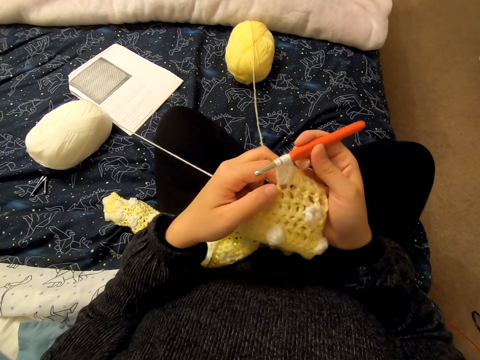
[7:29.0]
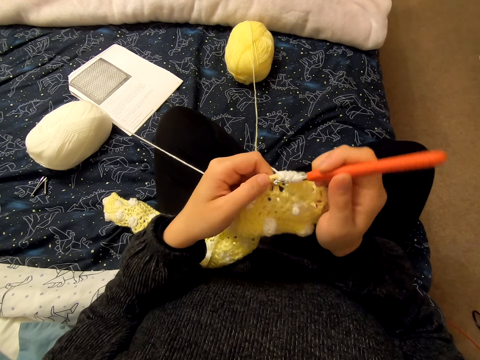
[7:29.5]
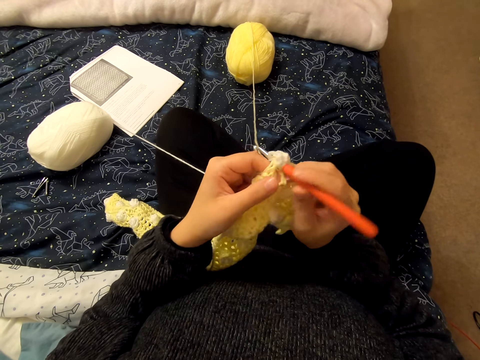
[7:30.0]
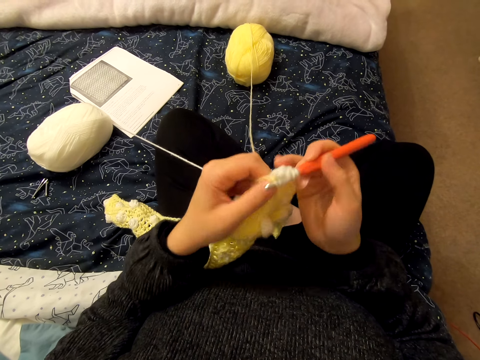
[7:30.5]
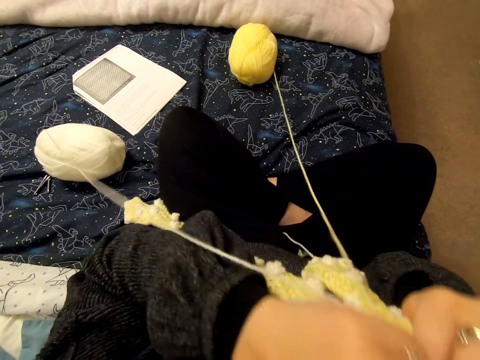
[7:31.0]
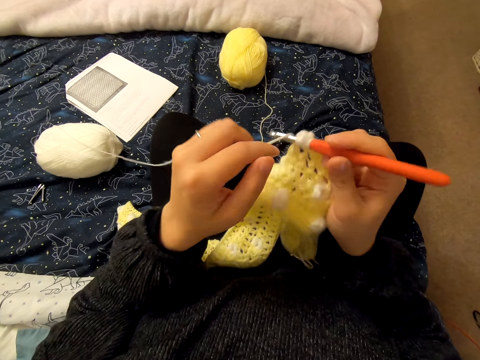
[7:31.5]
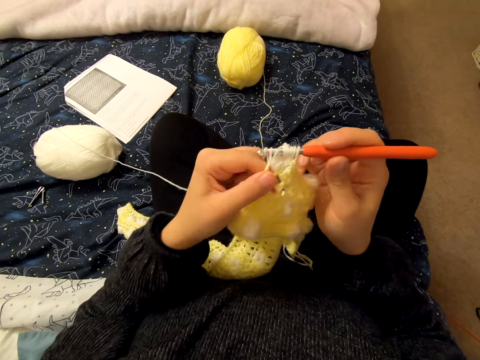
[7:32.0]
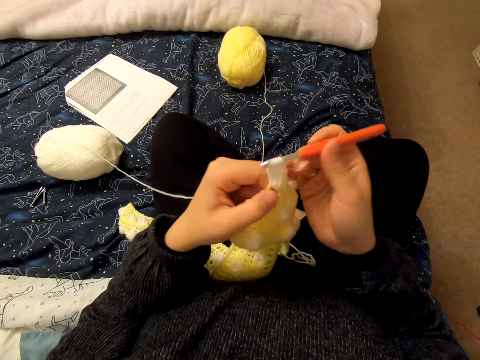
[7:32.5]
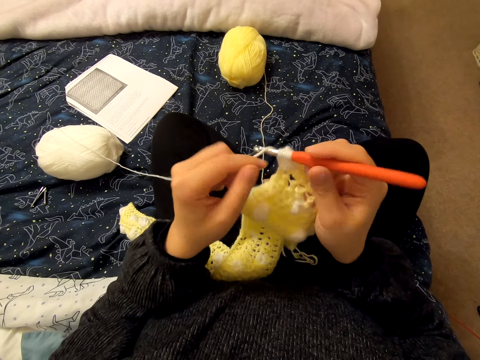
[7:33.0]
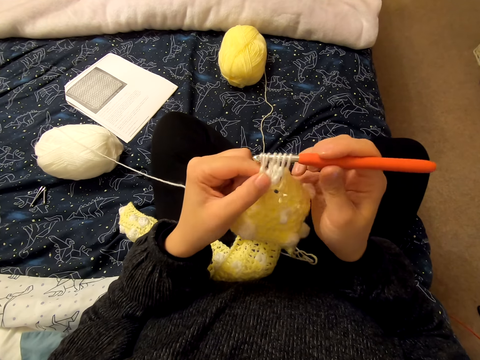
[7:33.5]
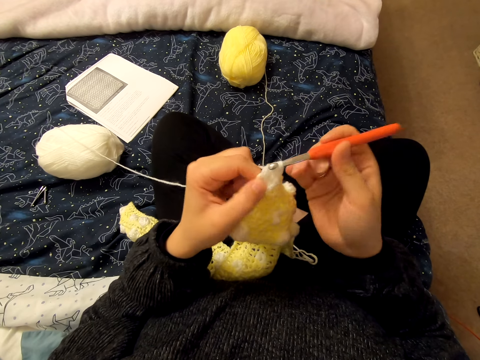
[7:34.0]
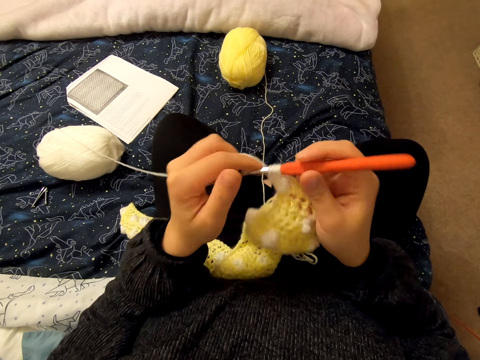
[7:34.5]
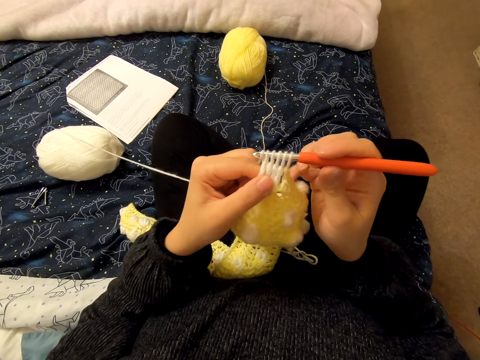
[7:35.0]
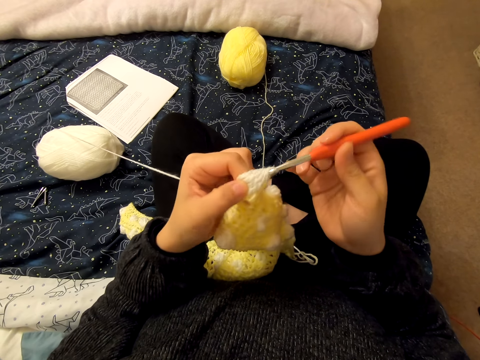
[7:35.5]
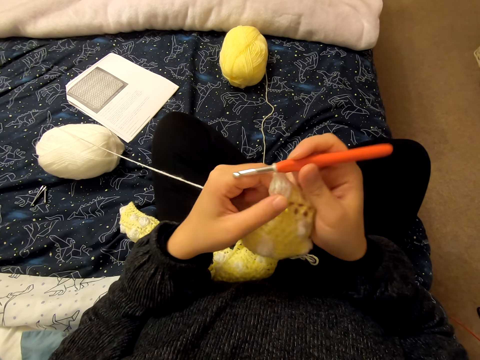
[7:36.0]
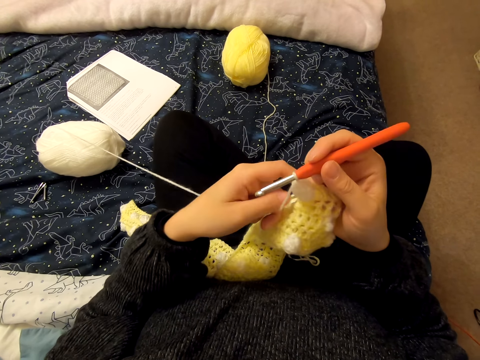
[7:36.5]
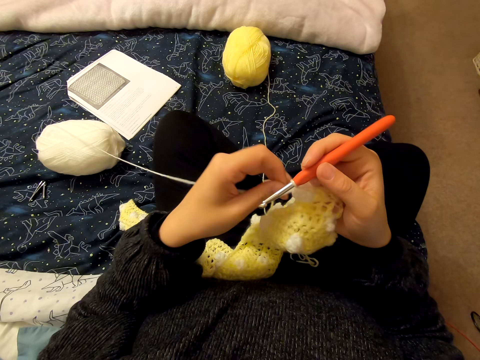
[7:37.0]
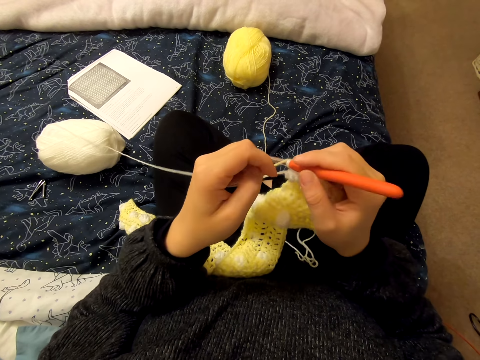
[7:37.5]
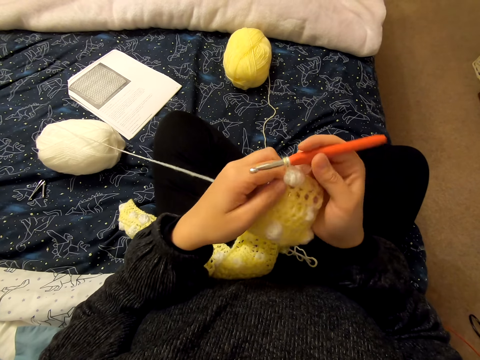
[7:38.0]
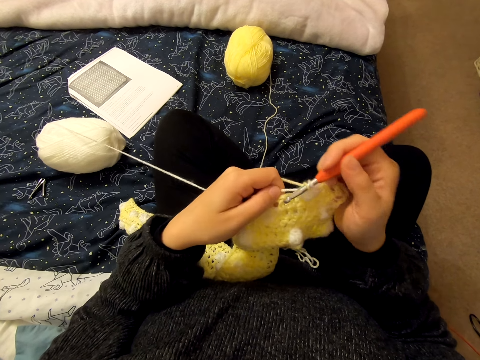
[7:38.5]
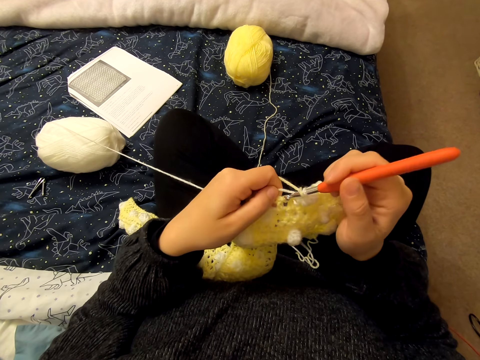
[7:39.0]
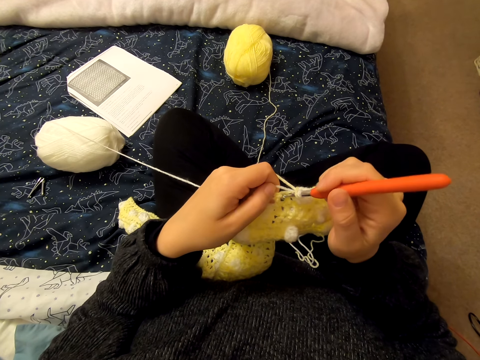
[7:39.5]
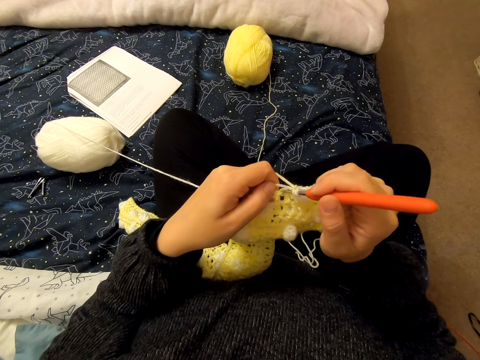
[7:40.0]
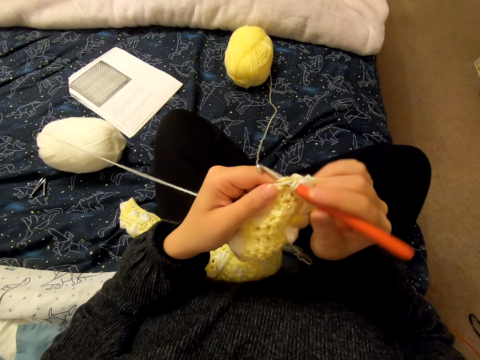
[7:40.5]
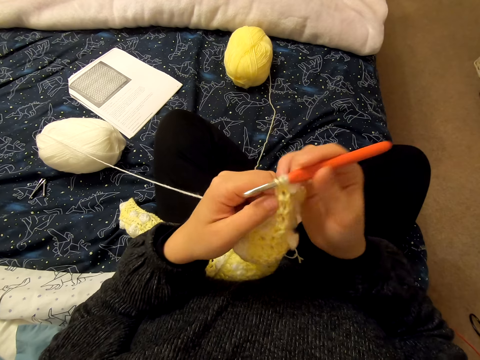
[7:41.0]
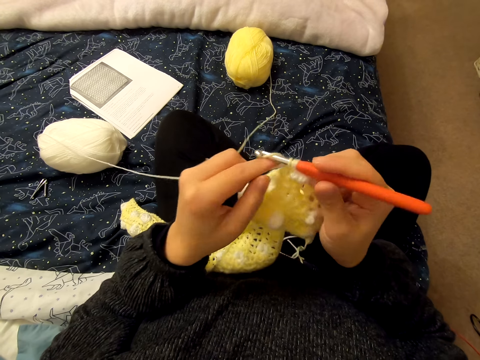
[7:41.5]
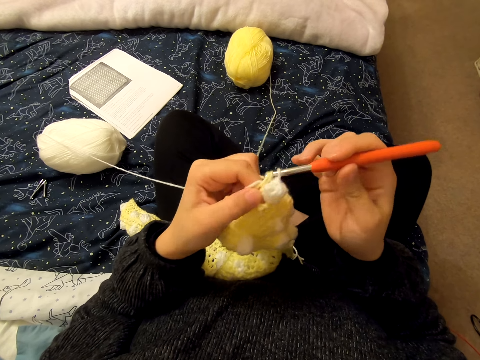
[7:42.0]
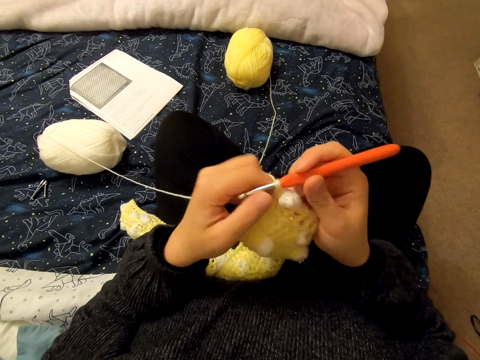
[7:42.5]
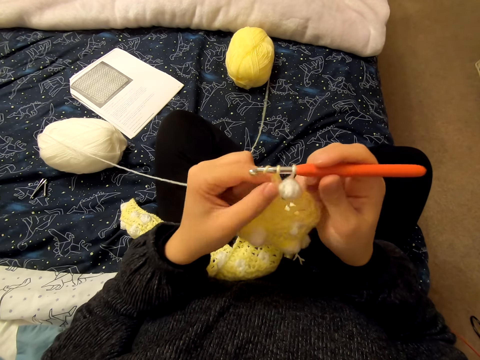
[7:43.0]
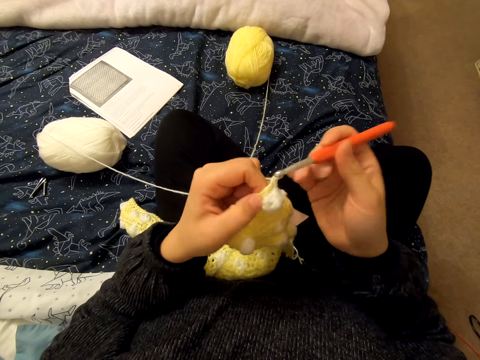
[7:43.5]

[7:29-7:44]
The camera wearer moves a fabric. They knit the fabric.

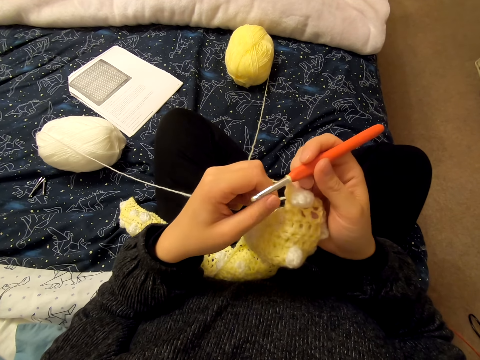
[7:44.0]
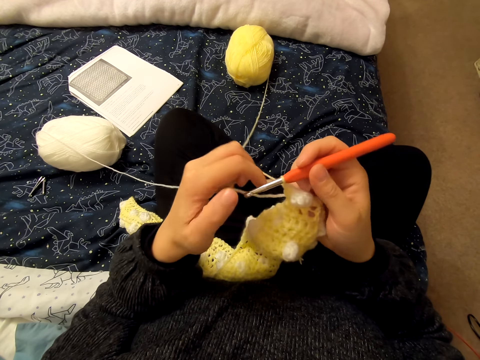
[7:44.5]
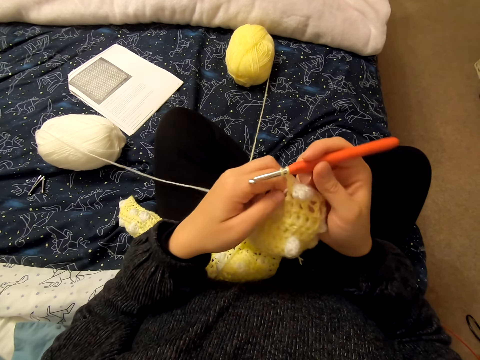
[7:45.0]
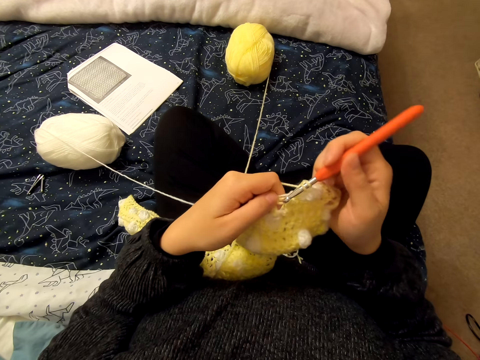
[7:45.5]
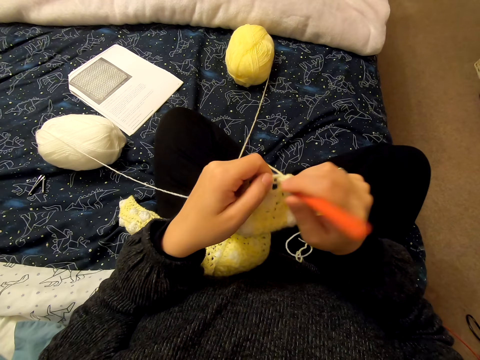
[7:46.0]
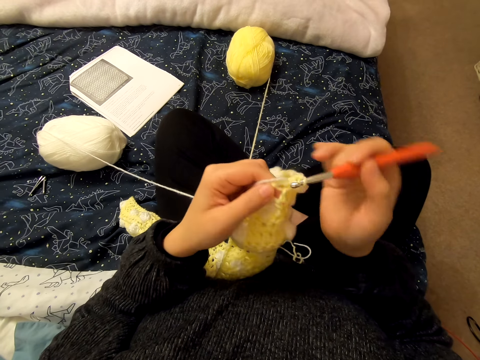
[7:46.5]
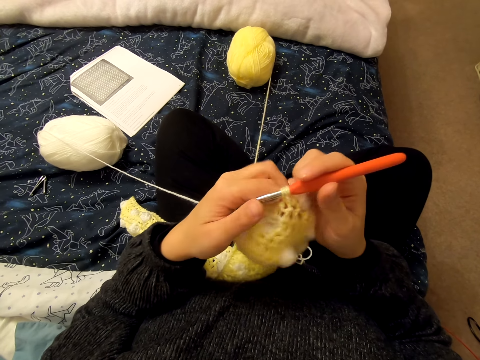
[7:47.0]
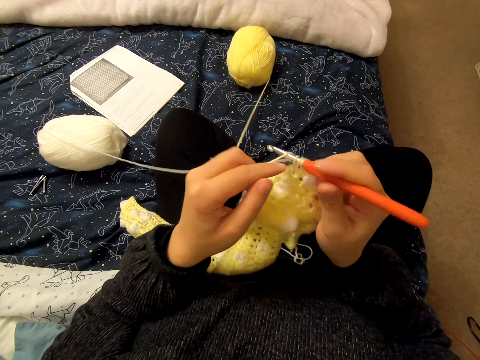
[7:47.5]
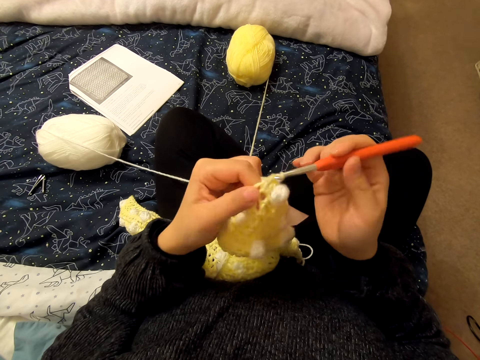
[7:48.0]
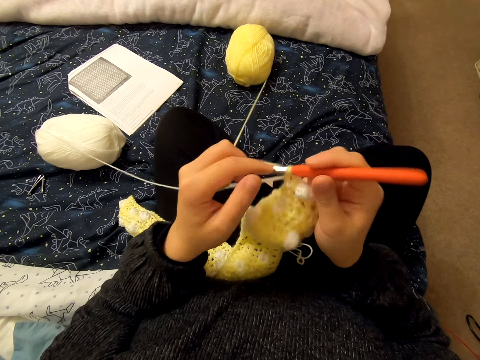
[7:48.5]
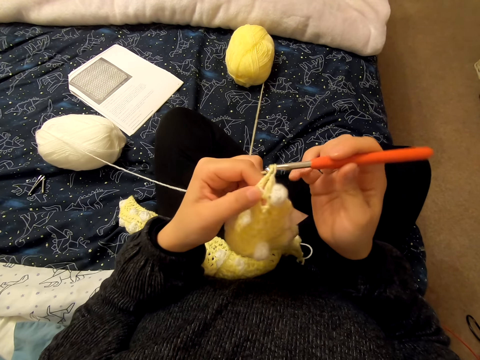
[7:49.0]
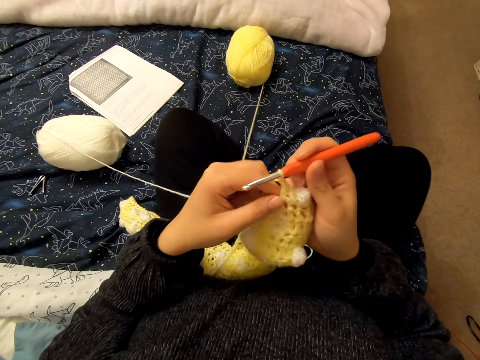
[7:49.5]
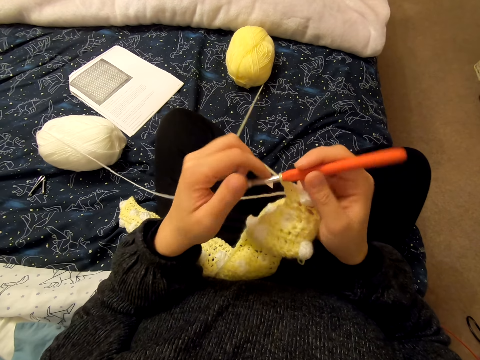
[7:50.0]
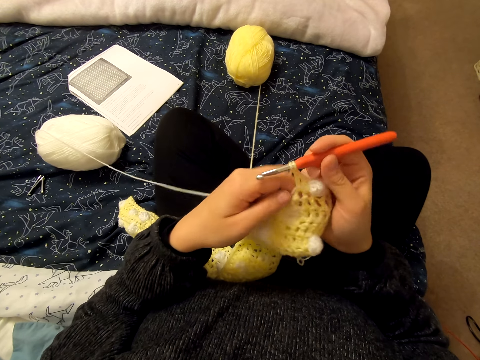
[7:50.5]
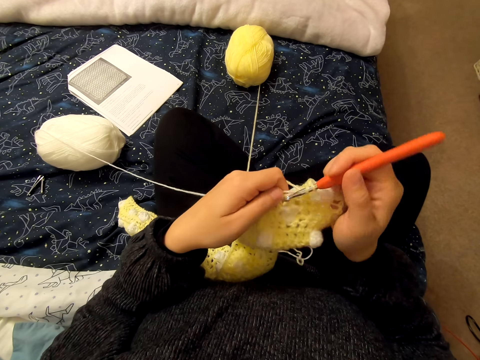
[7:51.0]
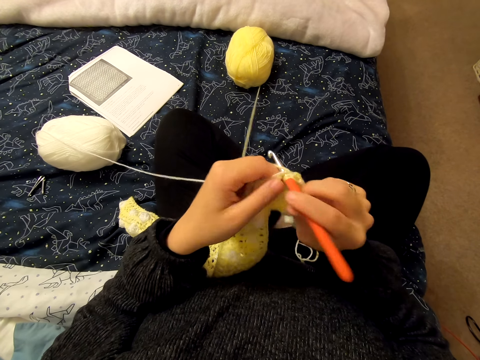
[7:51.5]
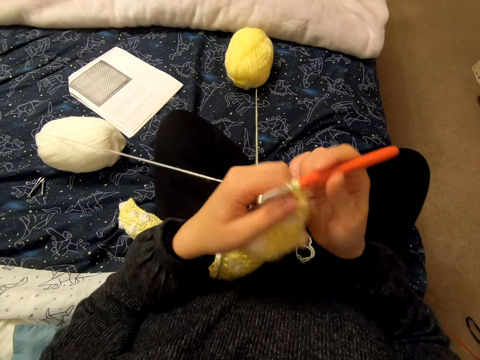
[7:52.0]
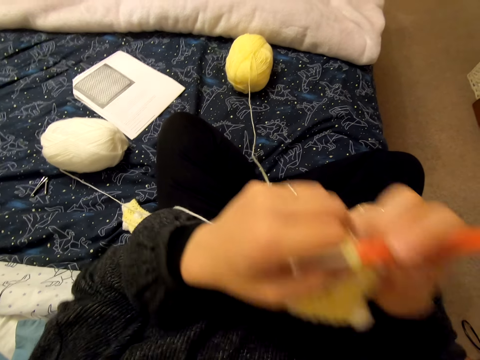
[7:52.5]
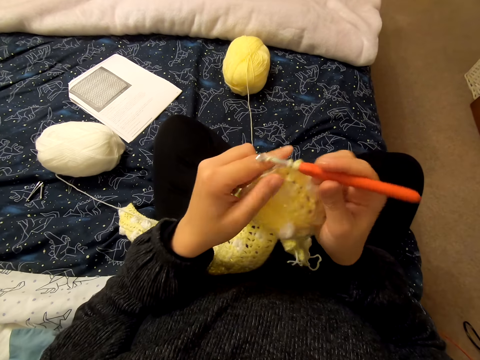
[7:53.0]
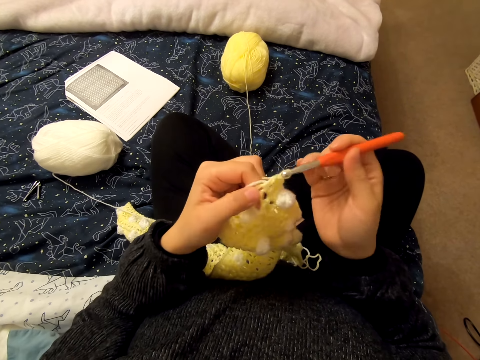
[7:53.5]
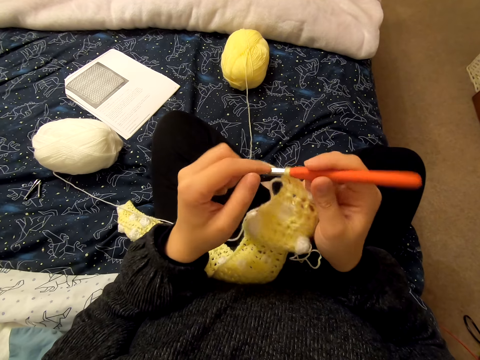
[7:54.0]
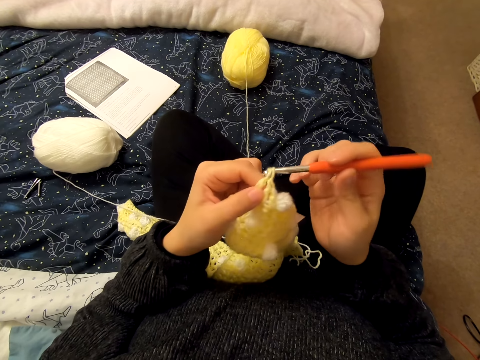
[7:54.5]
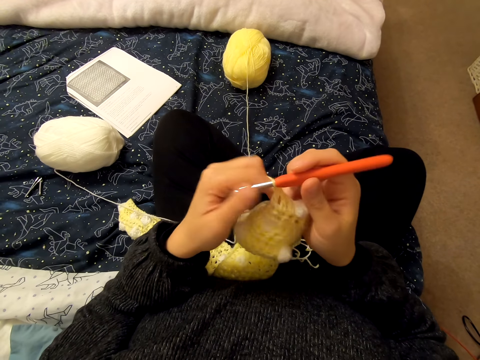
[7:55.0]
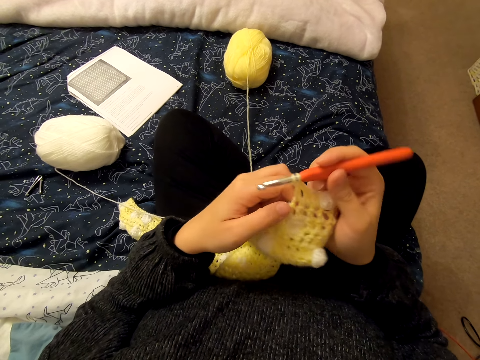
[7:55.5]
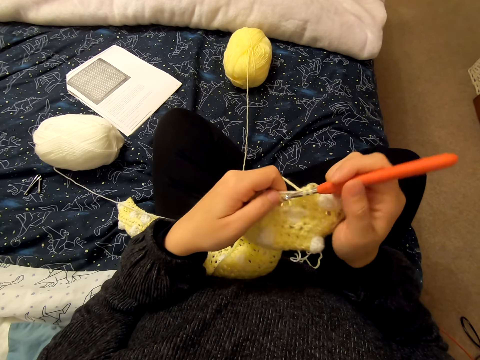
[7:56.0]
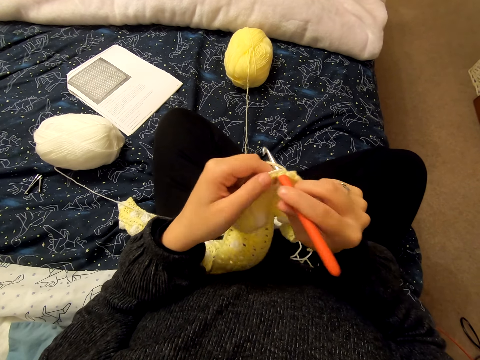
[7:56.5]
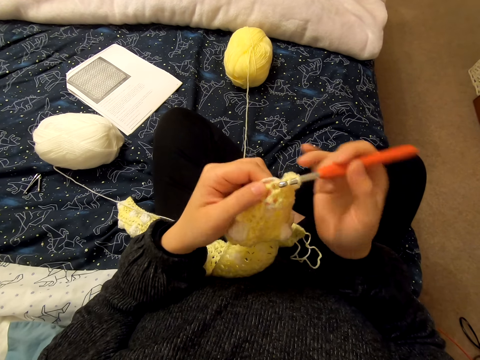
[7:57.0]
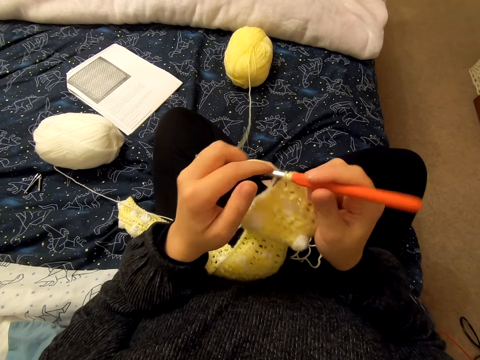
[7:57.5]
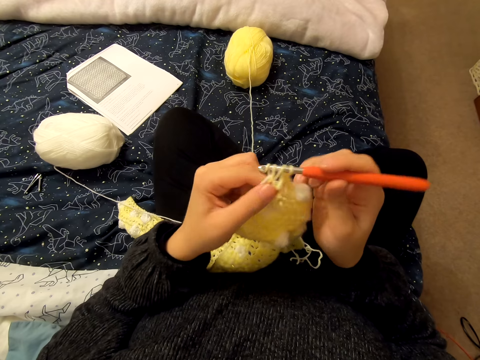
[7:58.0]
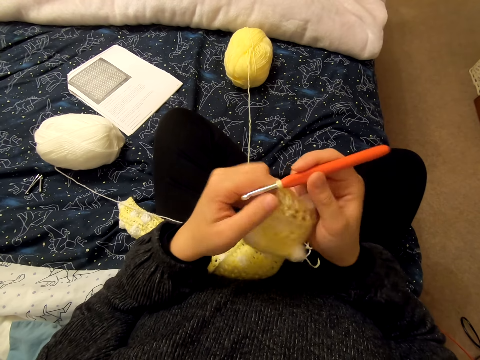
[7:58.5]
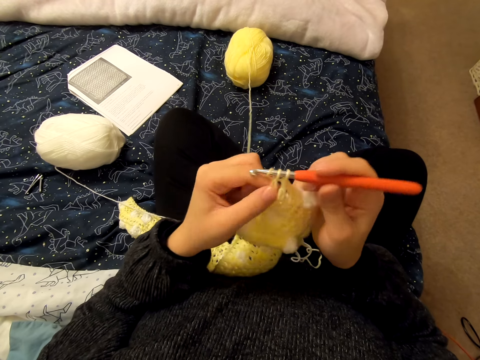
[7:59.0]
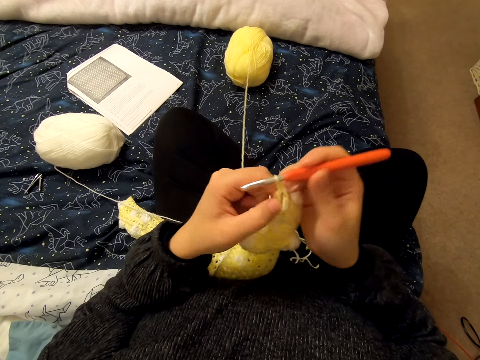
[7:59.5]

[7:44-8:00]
The camera wearer moves a fabric. They knit the fabric.
